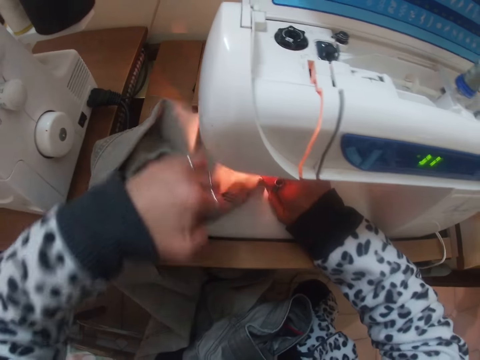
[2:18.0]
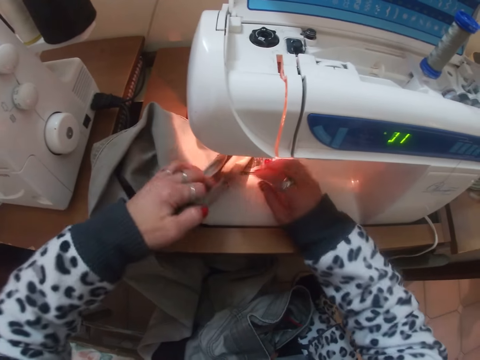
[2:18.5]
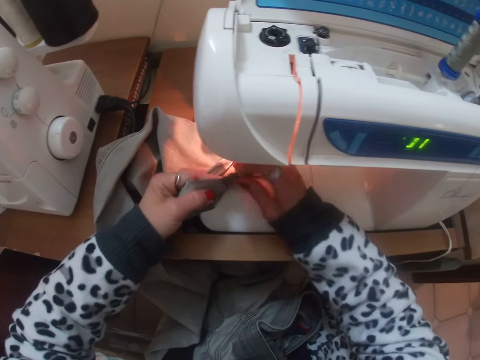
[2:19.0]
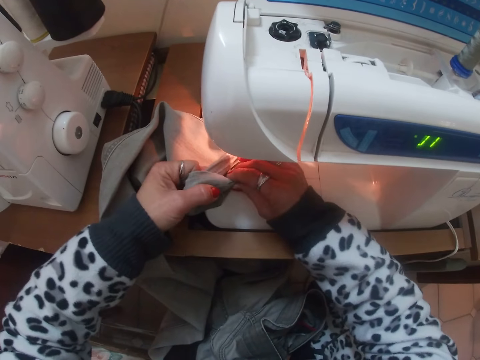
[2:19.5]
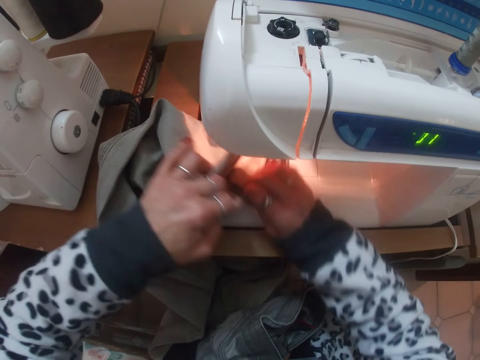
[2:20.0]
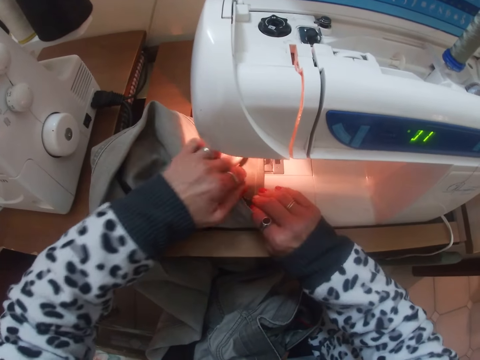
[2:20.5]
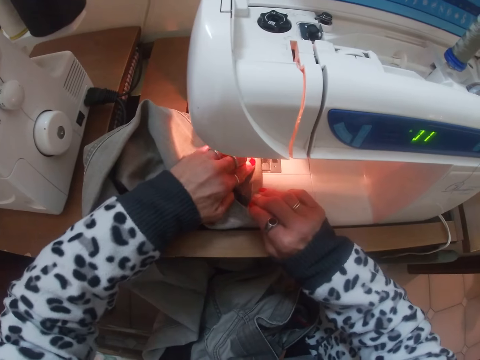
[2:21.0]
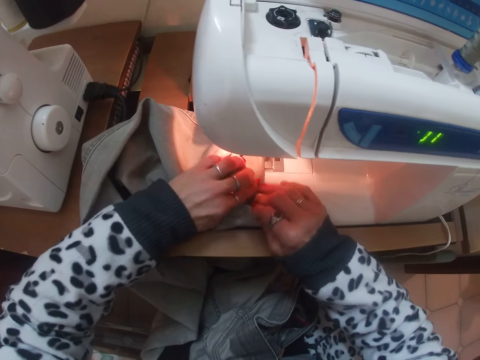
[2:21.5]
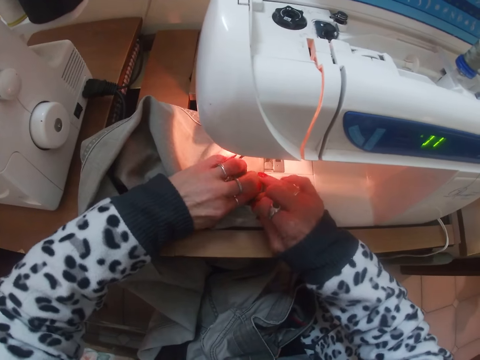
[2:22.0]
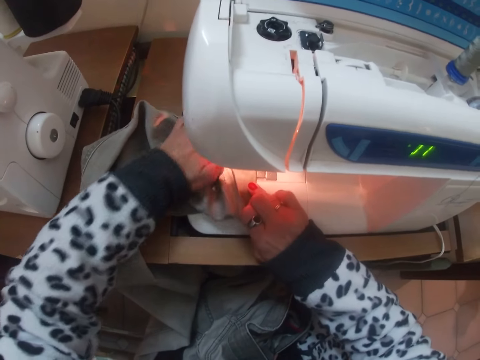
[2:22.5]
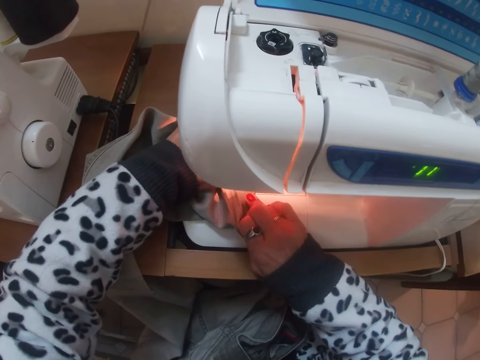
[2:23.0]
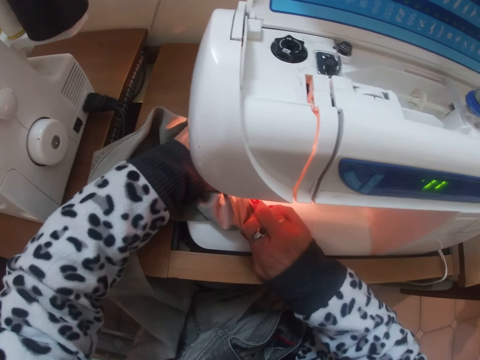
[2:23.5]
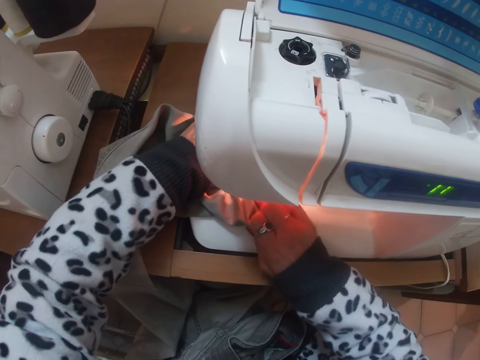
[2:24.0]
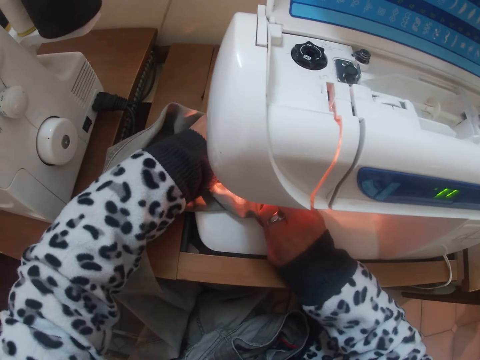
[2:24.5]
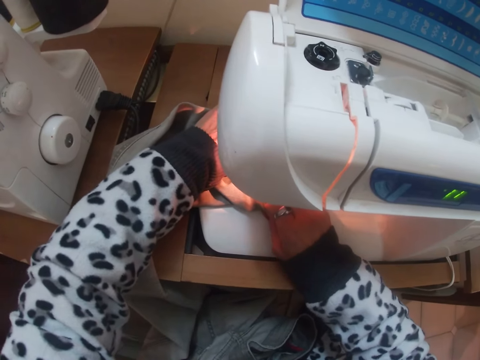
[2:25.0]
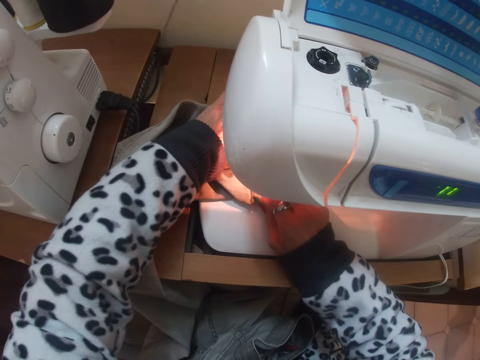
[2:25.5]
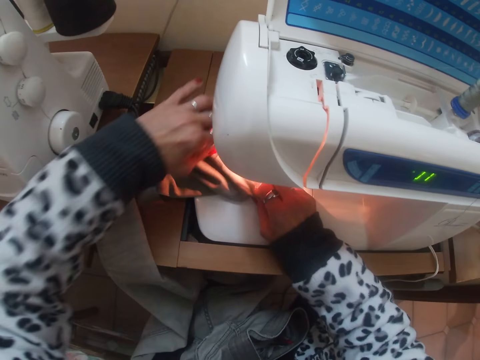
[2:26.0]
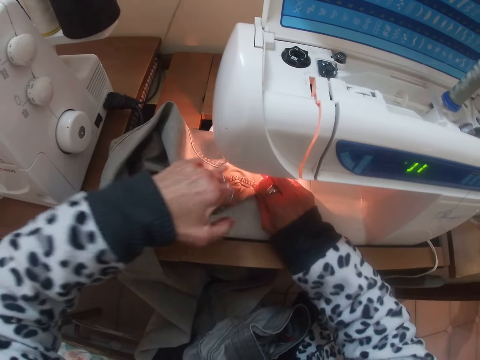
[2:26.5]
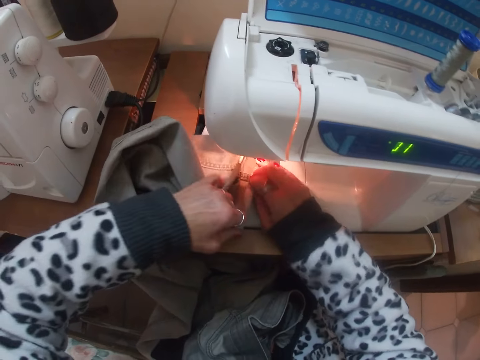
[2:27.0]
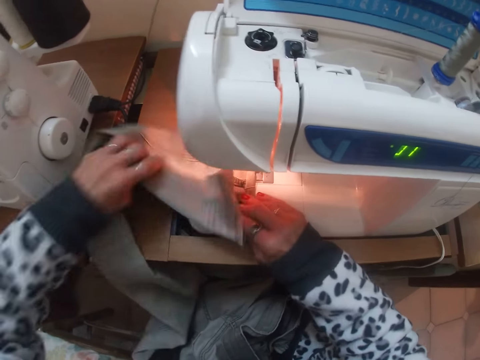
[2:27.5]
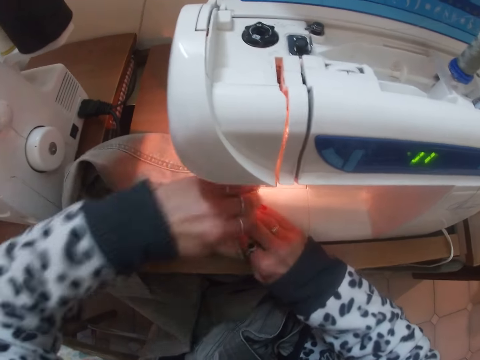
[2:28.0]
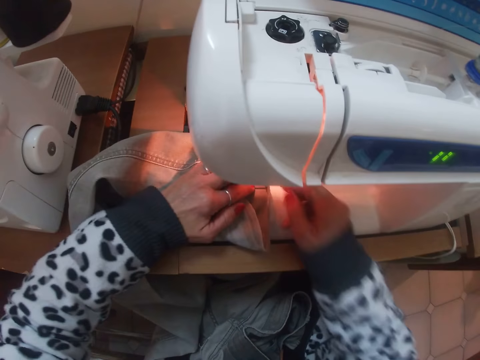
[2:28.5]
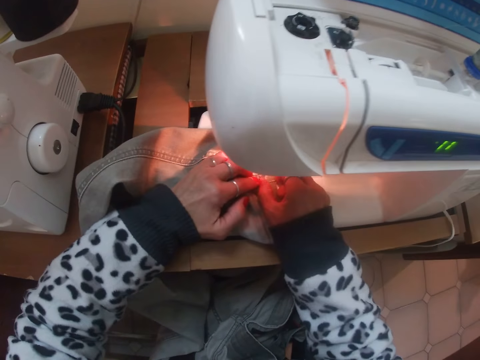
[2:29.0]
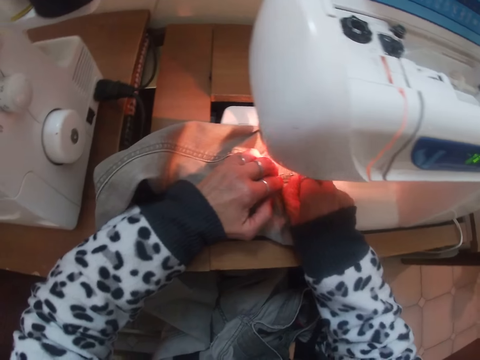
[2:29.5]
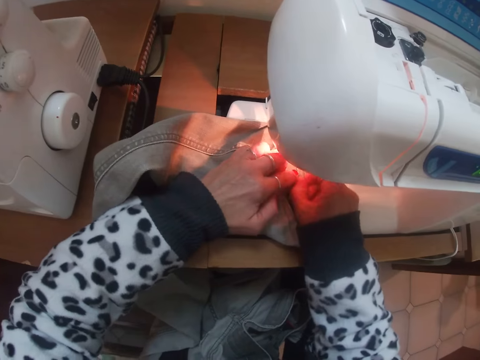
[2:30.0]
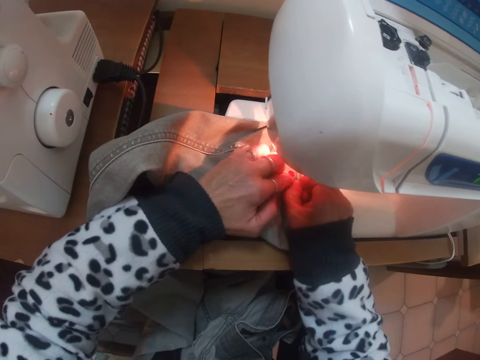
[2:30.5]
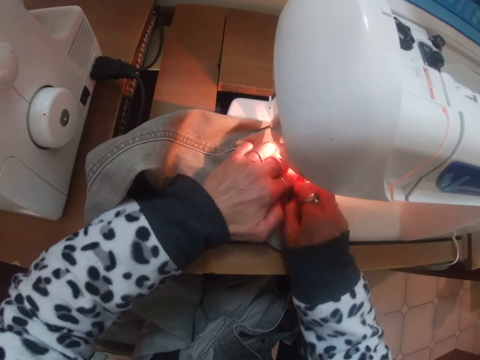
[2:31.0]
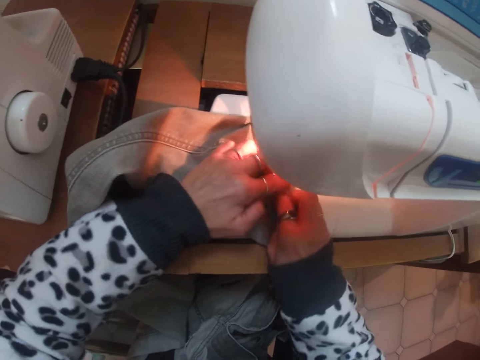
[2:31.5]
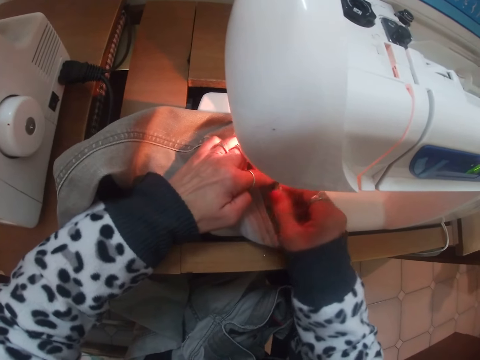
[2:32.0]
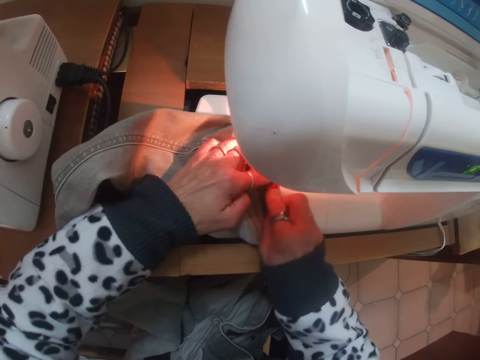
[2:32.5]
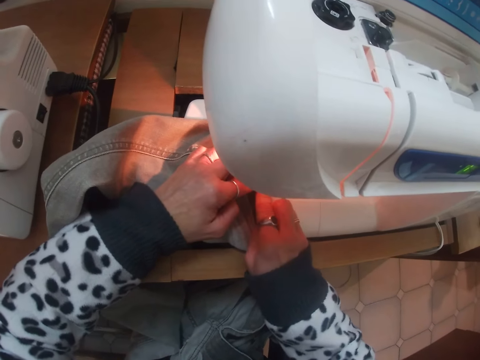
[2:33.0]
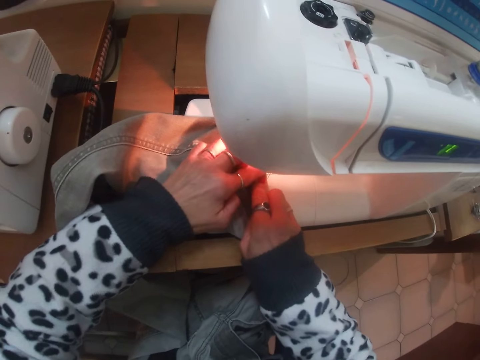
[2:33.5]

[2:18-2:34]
The camera wearer folds in the hem of the jeans or trouser. They sew the jeans with the sewing machine. They adjust the trouser on the sewing machine. They fold in the hem of the jeans.

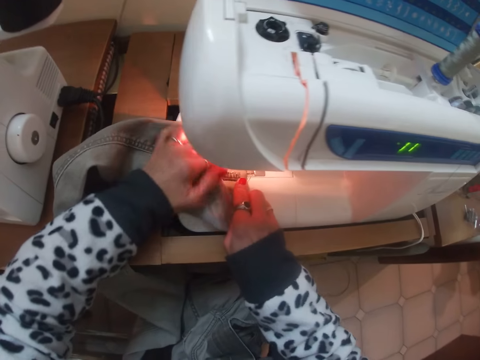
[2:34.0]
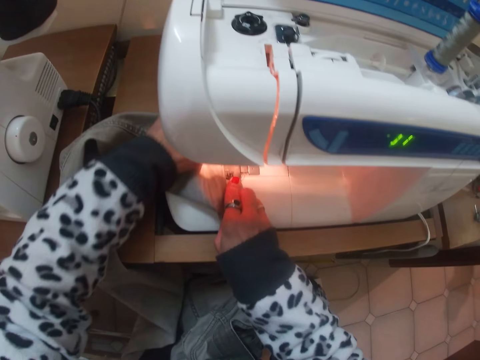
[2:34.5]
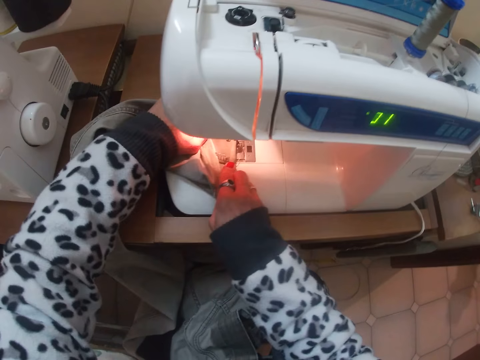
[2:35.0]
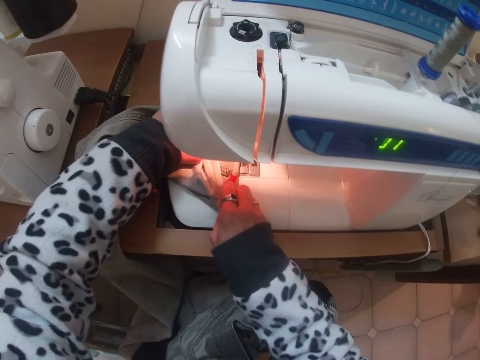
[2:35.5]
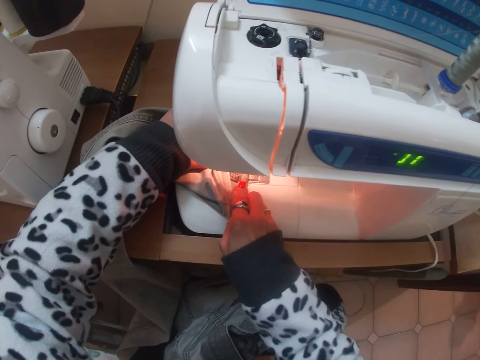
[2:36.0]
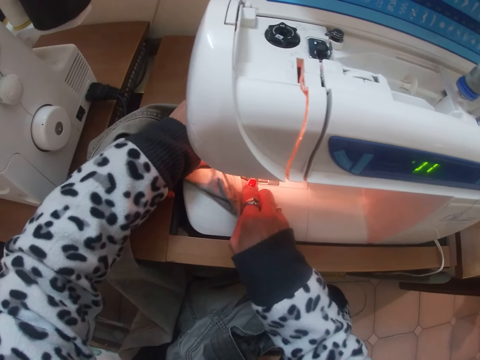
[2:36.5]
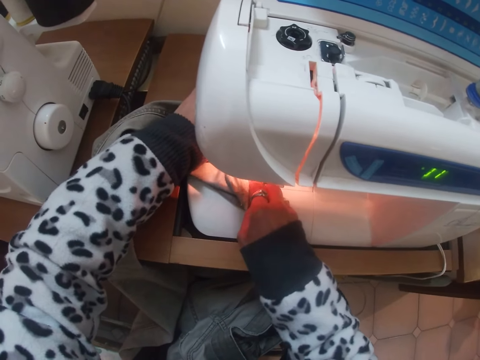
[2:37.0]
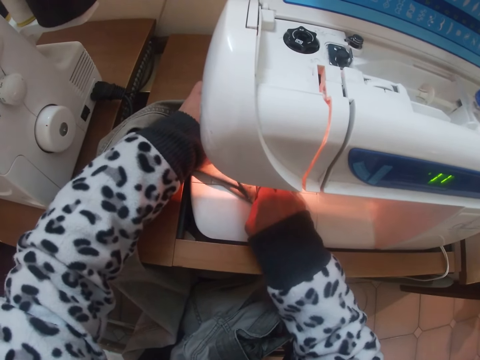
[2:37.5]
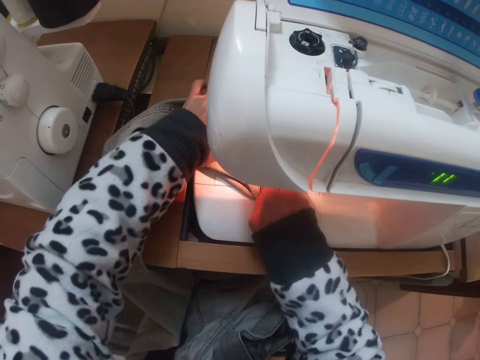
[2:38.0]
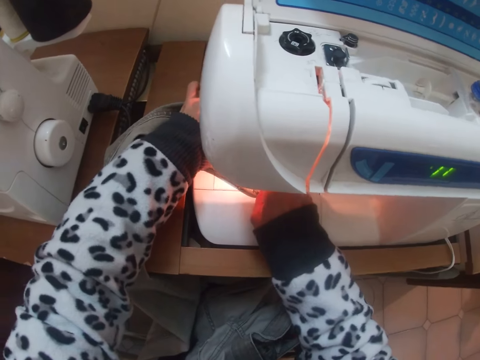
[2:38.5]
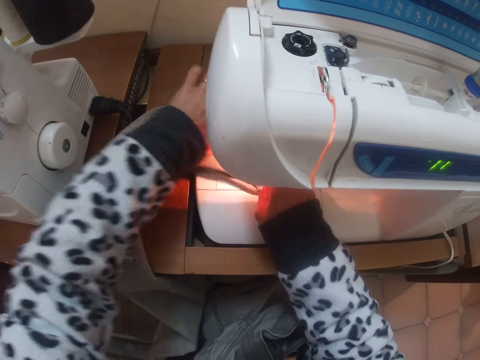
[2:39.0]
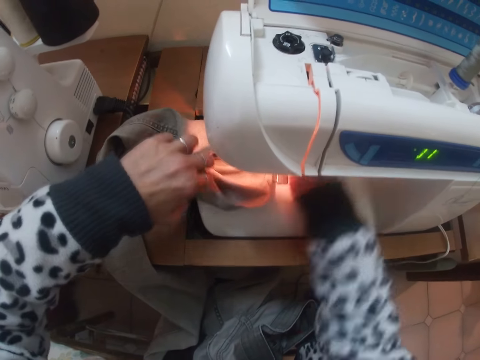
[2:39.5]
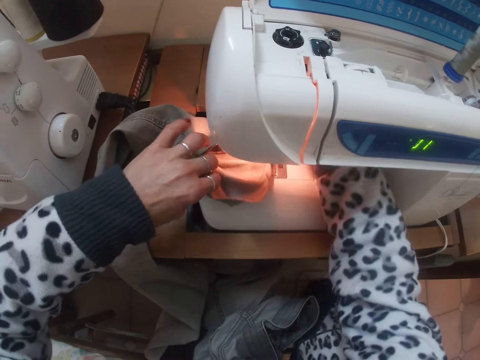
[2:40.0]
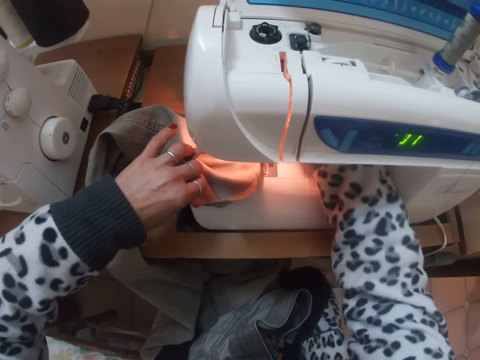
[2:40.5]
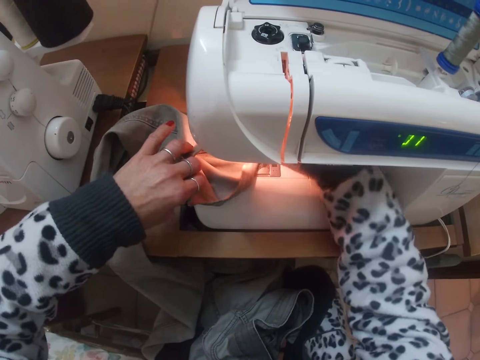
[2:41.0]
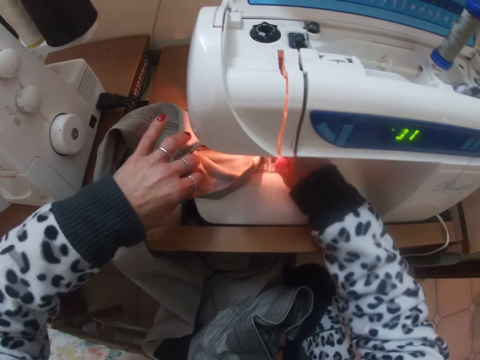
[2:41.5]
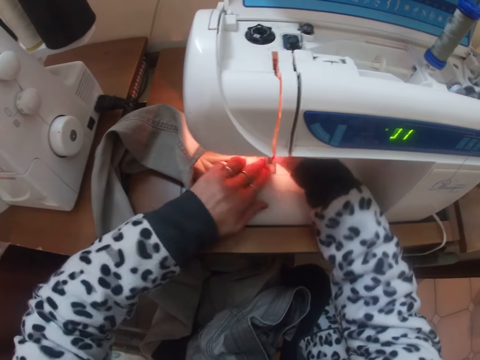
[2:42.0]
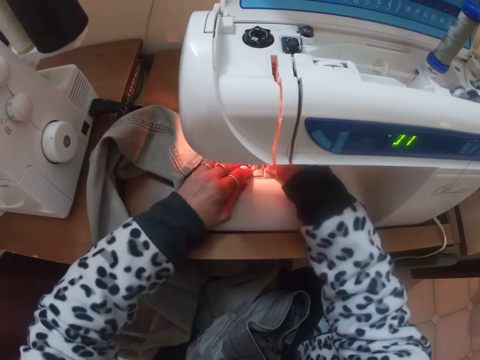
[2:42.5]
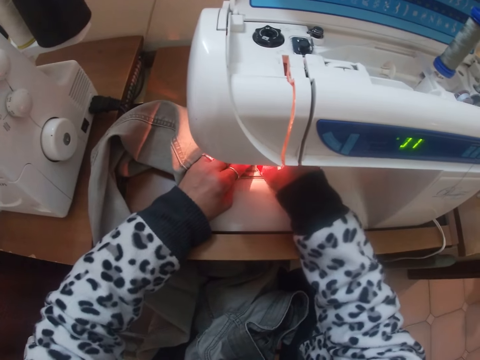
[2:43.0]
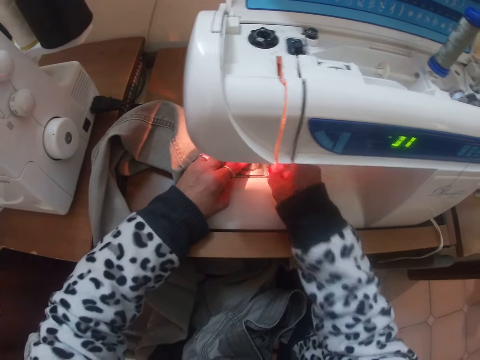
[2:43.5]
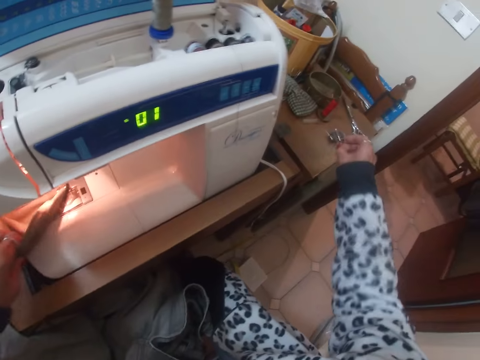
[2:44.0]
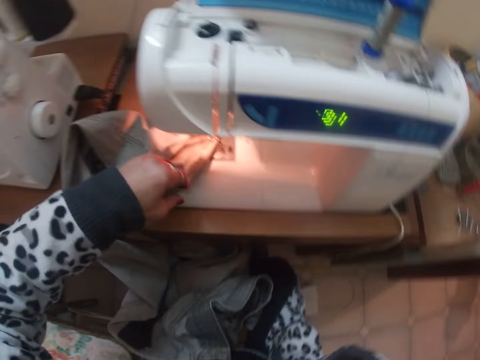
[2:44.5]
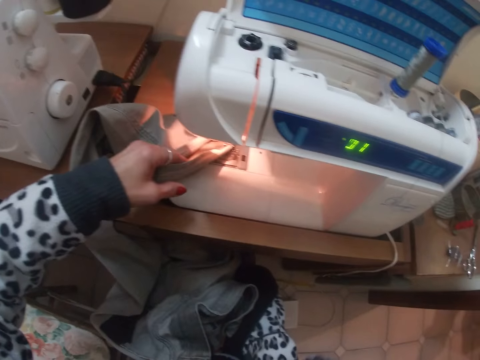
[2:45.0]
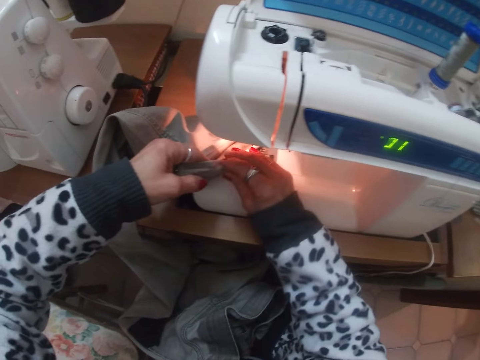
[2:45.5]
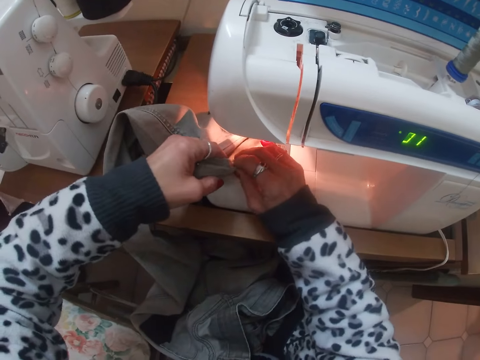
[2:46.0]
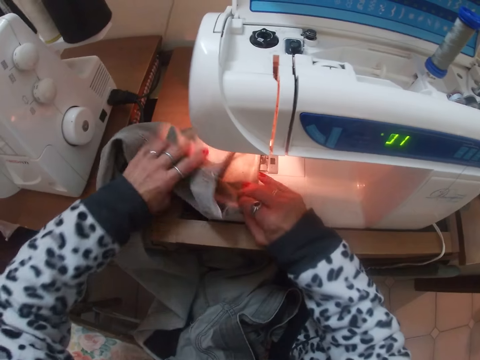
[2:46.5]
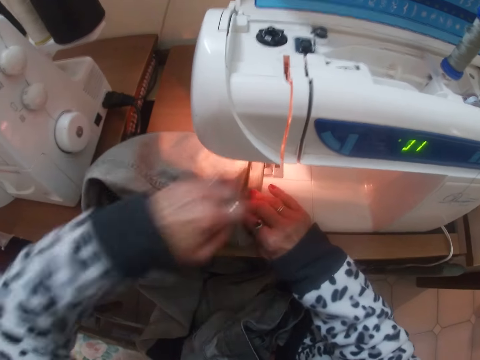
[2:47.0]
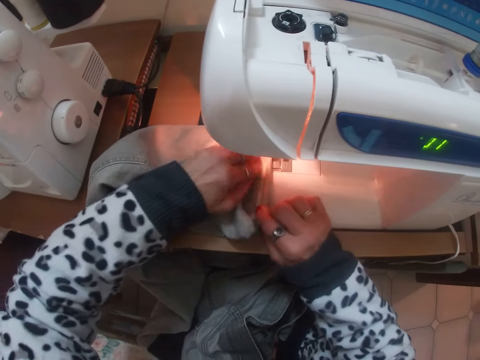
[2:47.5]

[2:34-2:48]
The camera wearer sews the jeans or trouser with the sewing machine. She adjusts the trouser on the sewing machine. She removes the pin in the hem of the jeans. She puts the pin from the jeans on the table. She touches the scissors on the table. She touches her mouth with the right hand. She folds in the hem of the jeans. She adjusts the trouser on the sewing machine.
